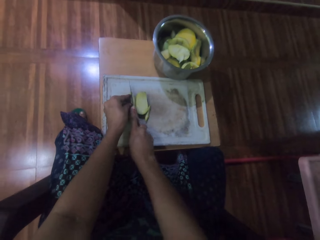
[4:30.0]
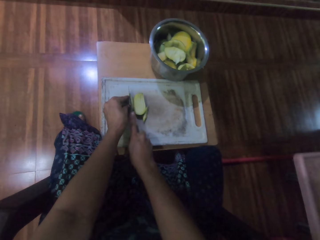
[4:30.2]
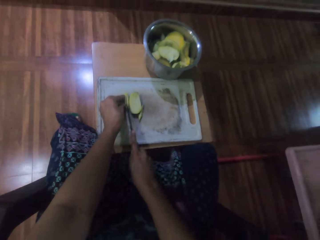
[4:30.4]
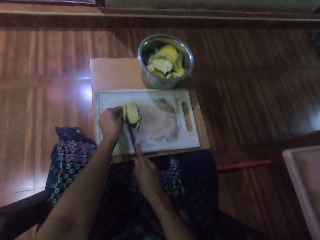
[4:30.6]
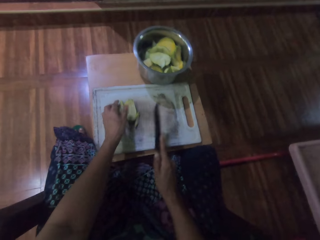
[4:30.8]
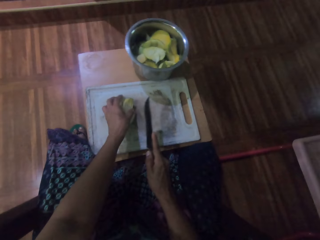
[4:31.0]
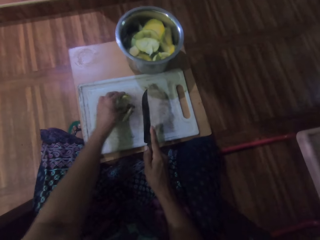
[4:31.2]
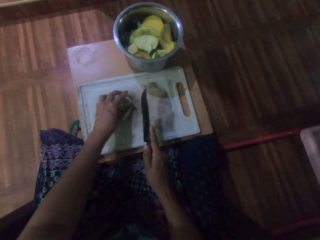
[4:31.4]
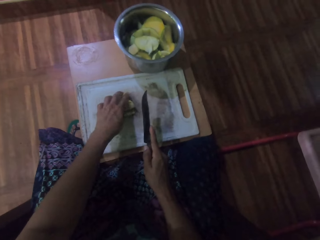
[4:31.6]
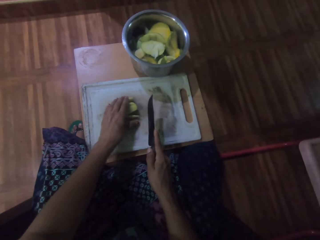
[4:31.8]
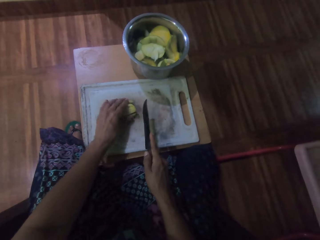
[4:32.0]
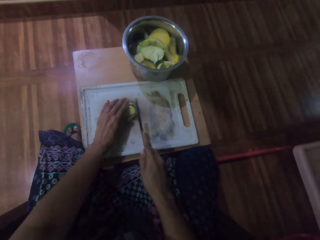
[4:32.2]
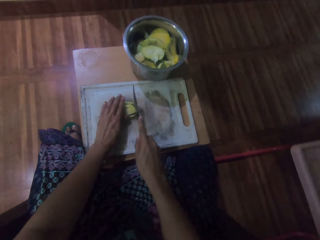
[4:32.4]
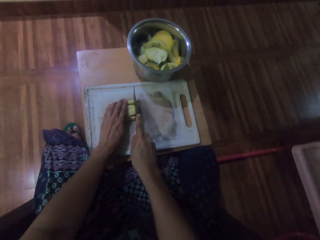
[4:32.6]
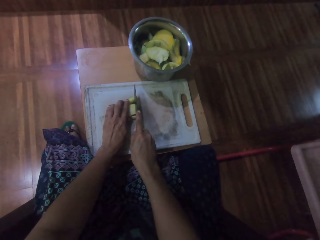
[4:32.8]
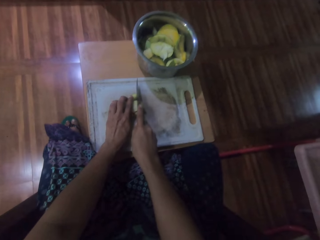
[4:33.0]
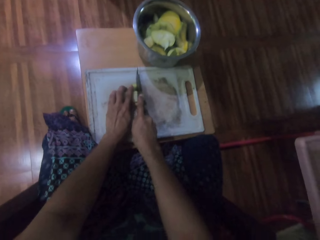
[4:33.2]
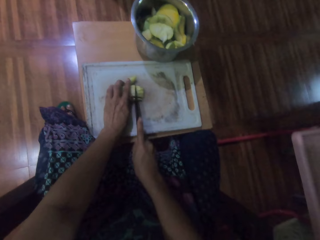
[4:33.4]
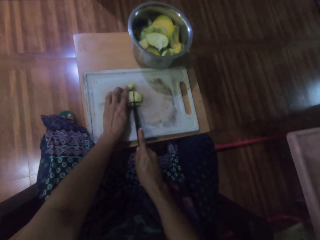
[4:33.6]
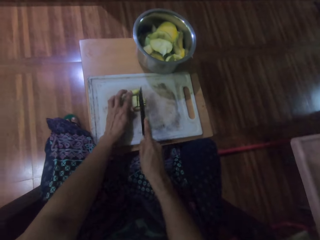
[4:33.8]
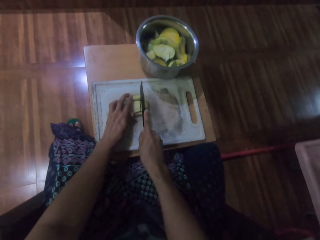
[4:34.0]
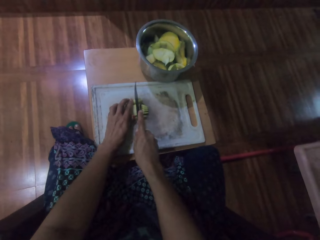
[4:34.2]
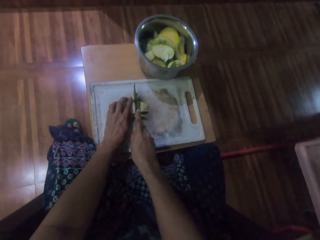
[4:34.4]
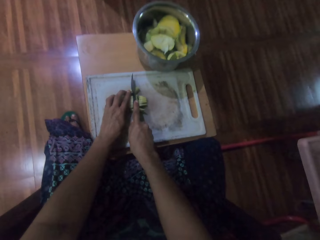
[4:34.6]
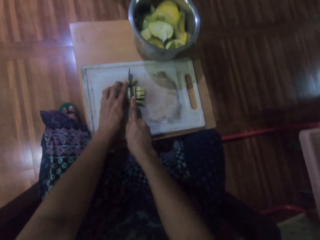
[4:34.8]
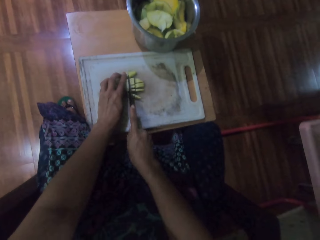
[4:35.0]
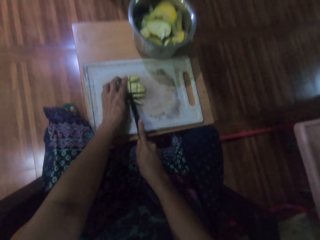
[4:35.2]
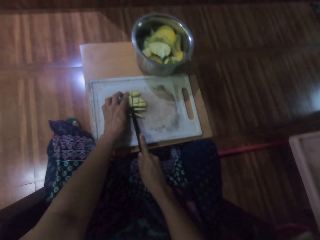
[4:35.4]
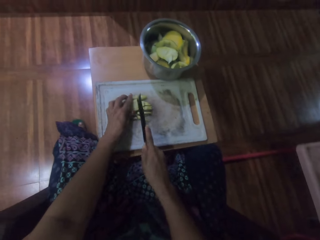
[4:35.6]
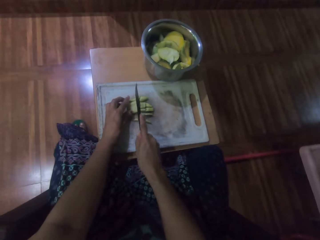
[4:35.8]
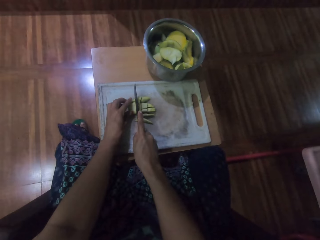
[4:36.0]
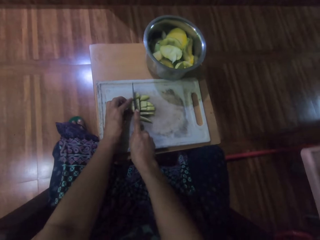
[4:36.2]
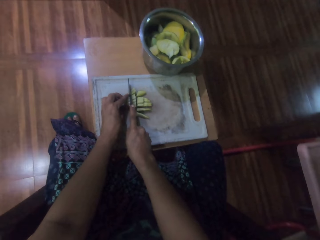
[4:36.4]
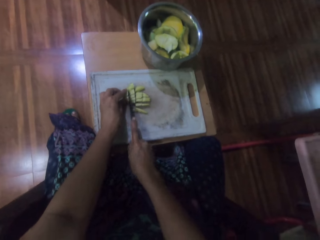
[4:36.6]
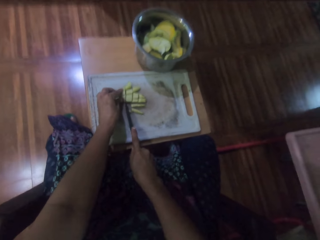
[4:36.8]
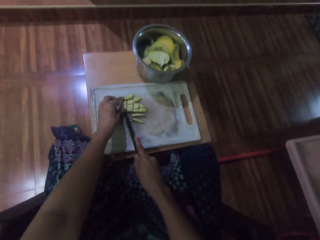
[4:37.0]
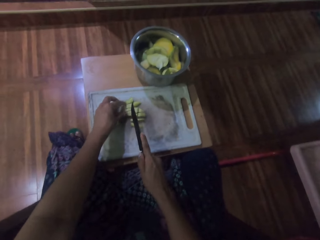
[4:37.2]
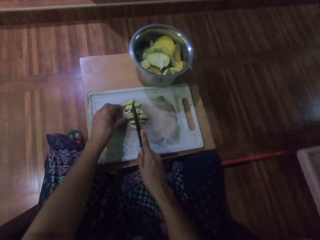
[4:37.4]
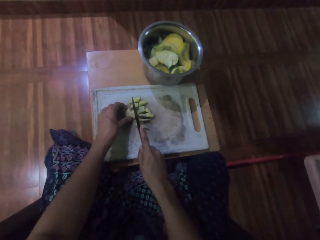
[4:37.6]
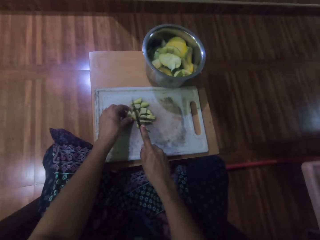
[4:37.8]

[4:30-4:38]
The camera wearer aligns pieces of fruit. They cut the fruit.

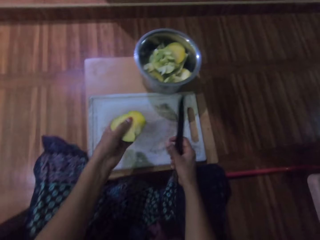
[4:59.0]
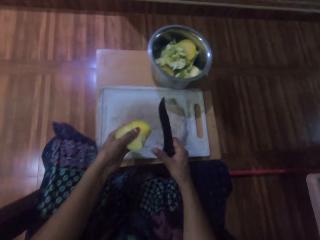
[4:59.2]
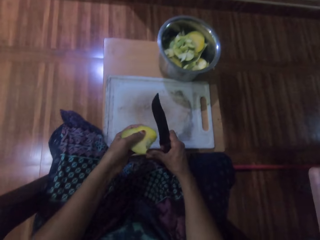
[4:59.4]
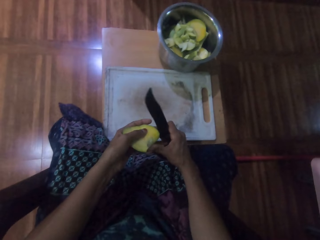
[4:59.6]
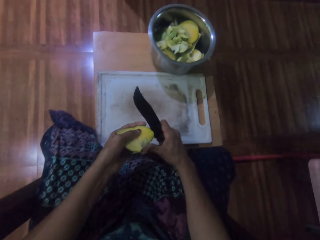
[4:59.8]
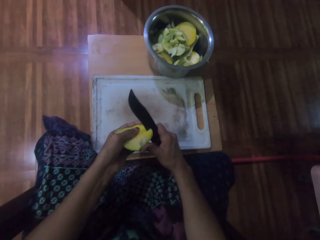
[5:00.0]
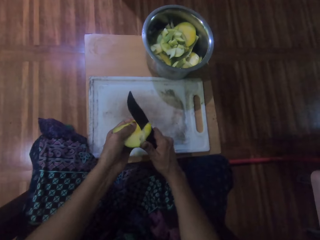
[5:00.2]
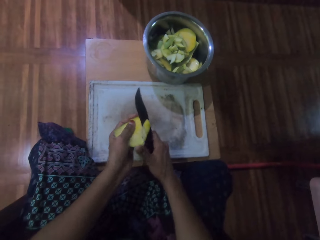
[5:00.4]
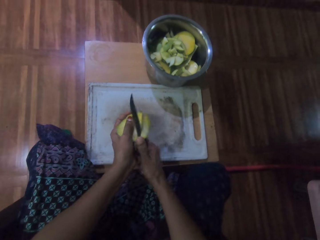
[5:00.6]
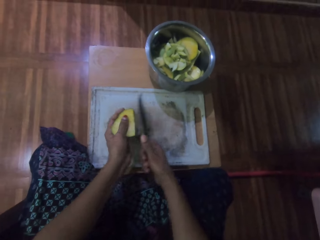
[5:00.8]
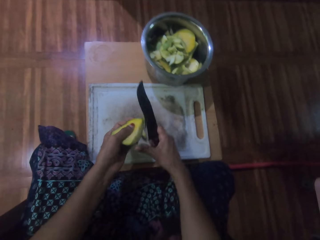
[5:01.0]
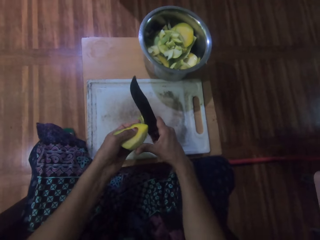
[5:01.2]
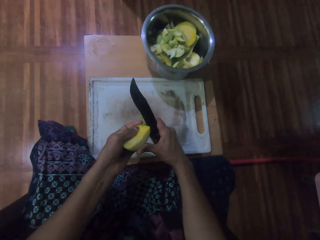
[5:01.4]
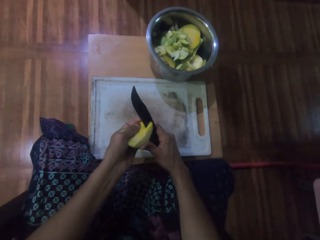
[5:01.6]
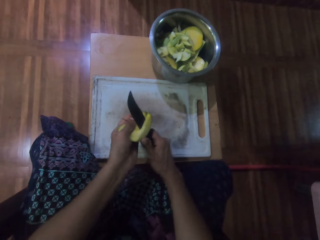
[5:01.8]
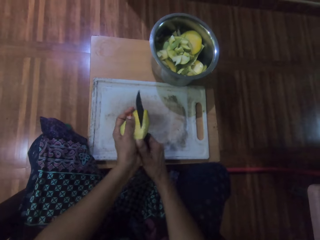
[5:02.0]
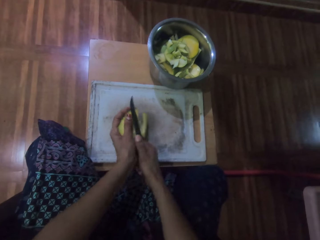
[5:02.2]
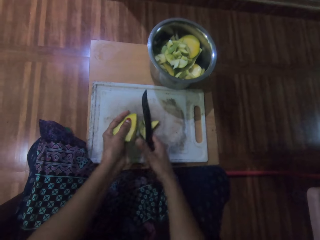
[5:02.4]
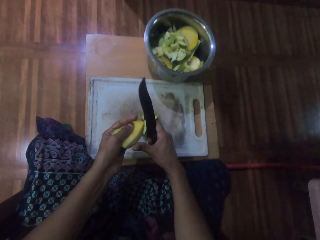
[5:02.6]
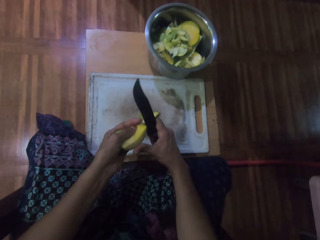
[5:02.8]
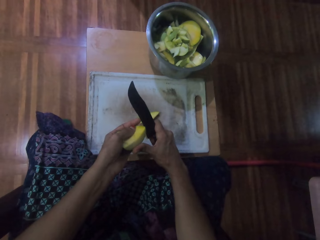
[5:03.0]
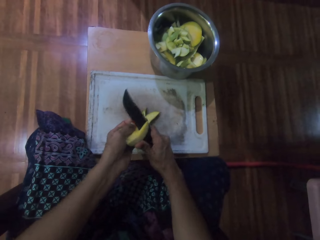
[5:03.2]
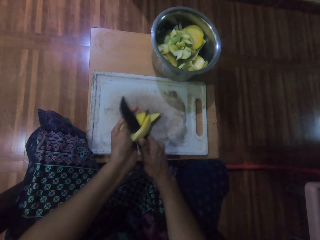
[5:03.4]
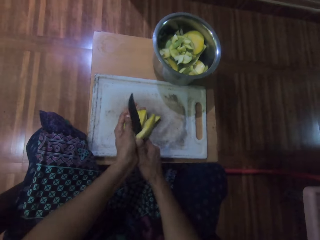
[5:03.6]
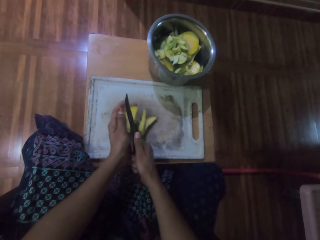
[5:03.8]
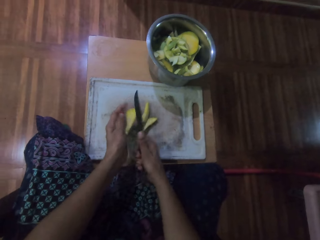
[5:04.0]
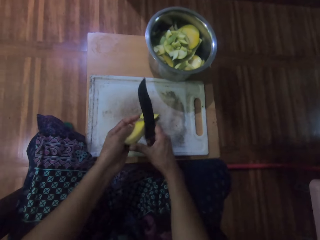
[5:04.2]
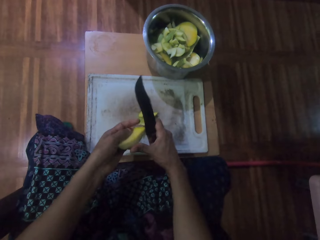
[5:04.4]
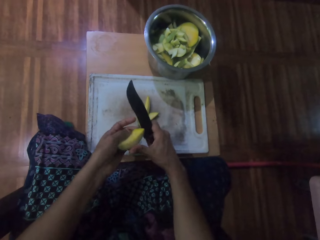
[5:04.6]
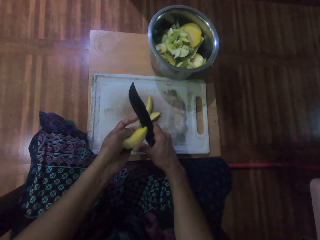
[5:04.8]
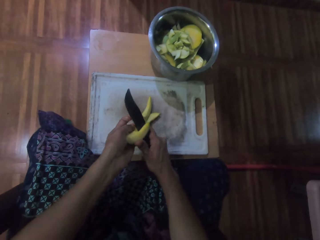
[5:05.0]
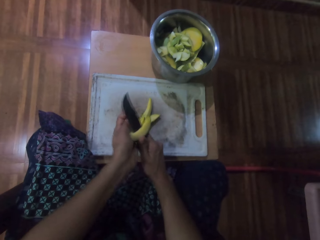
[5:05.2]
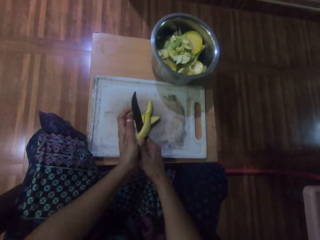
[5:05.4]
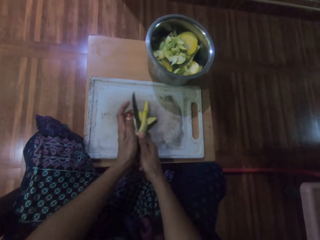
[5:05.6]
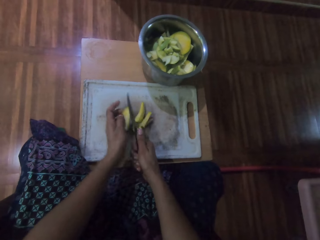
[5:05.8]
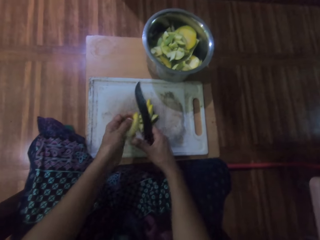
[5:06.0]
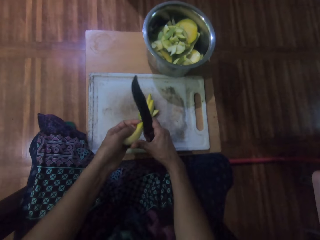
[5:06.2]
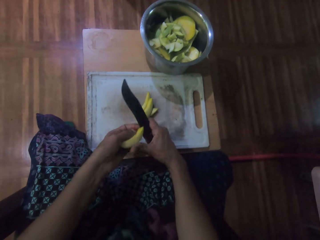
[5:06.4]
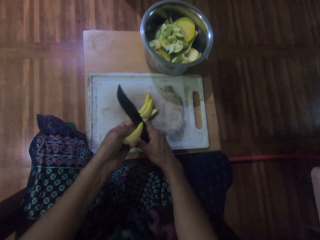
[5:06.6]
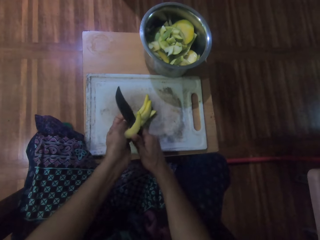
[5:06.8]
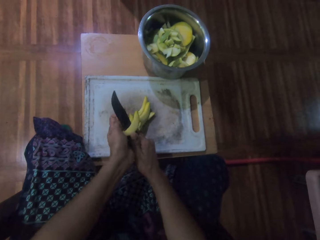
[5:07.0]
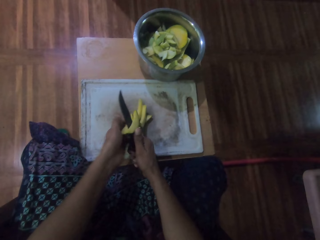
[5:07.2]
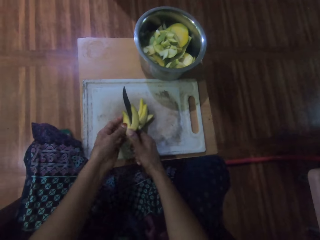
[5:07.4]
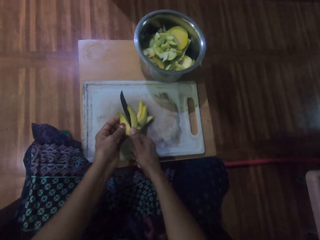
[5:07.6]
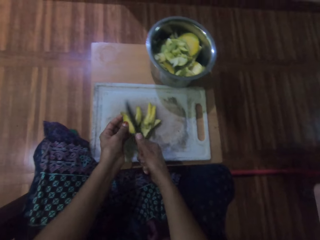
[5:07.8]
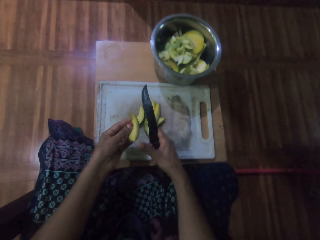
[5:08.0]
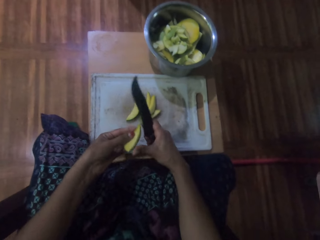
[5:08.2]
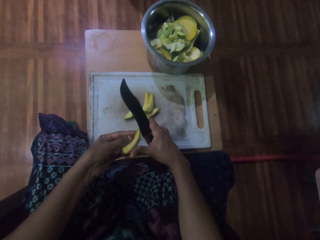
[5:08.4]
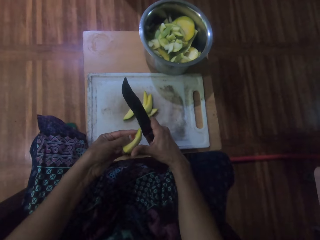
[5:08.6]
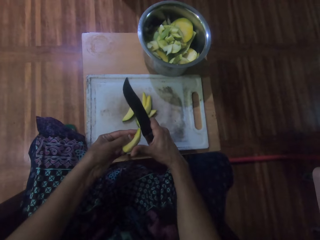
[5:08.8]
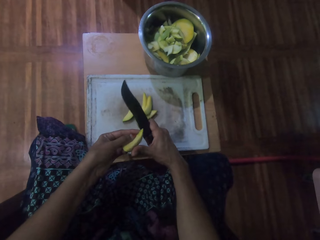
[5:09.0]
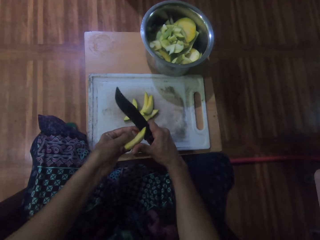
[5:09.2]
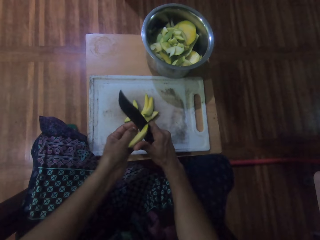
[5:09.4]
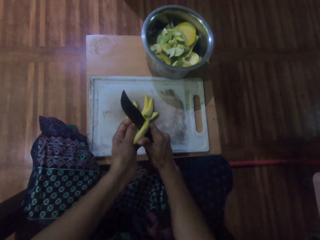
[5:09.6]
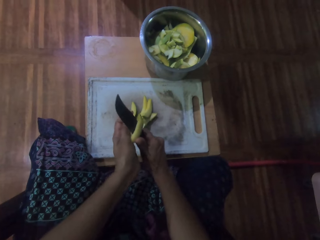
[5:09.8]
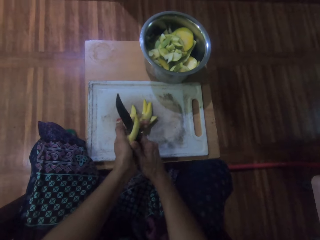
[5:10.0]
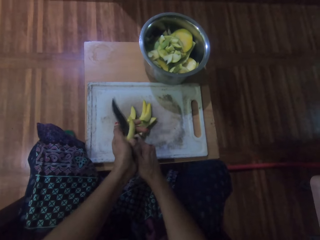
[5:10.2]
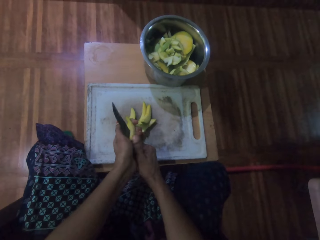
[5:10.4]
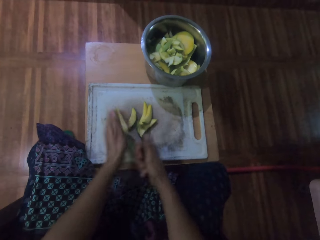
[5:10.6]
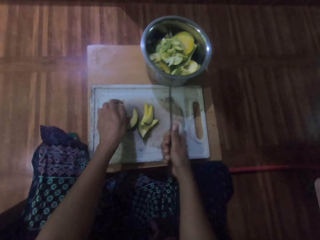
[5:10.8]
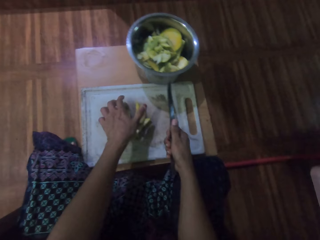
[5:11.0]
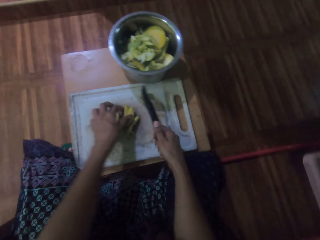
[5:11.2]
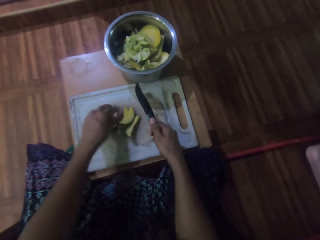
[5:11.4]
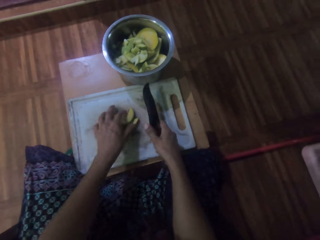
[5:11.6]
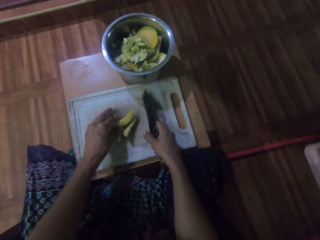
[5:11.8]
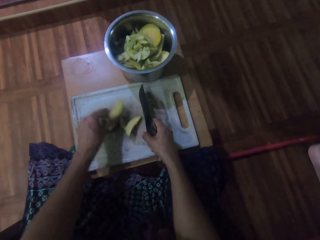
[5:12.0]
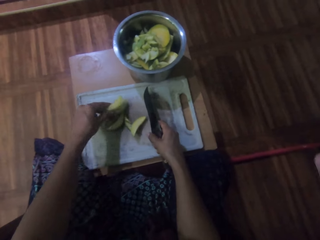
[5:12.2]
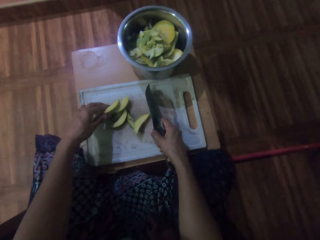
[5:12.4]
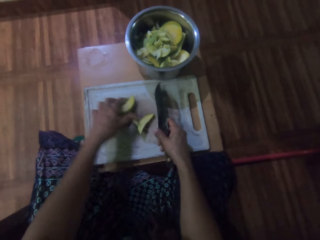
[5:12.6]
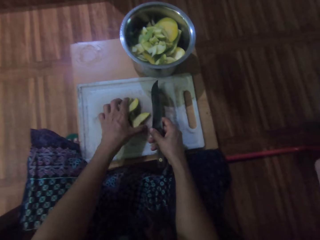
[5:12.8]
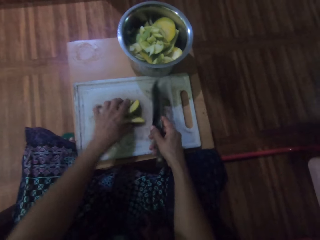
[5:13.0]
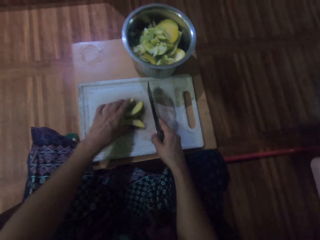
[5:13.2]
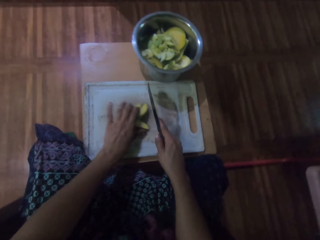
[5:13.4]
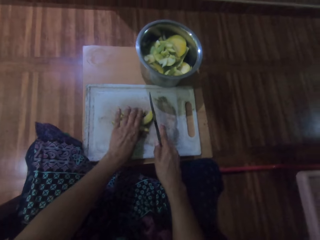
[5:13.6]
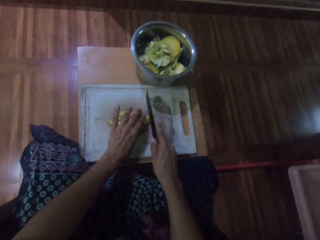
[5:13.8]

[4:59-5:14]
The camera wearer chops the mangoes or potato with a knife.
